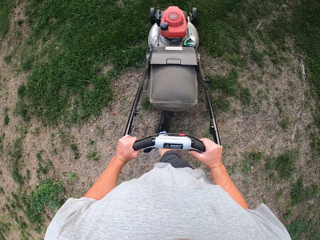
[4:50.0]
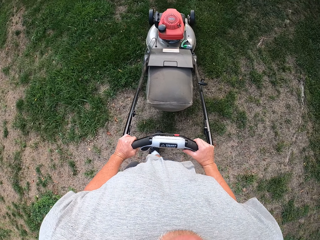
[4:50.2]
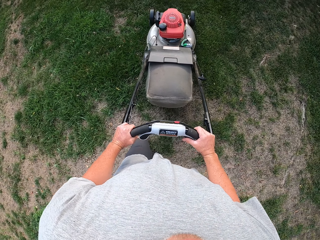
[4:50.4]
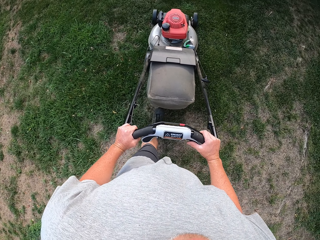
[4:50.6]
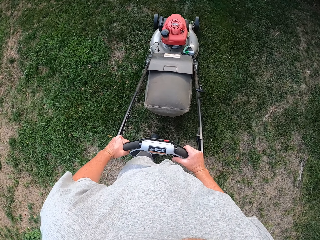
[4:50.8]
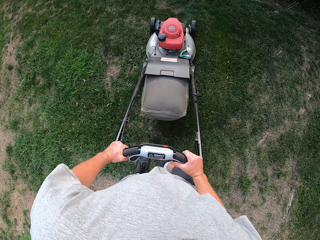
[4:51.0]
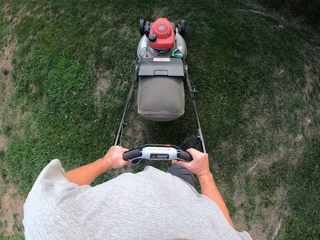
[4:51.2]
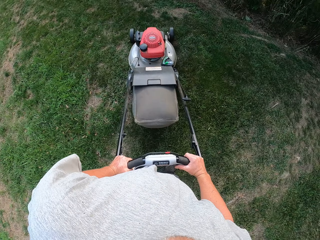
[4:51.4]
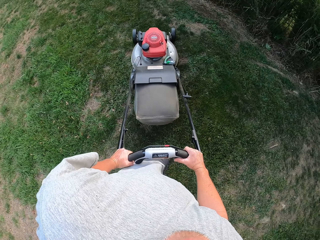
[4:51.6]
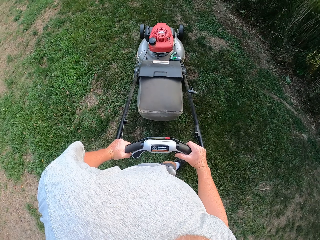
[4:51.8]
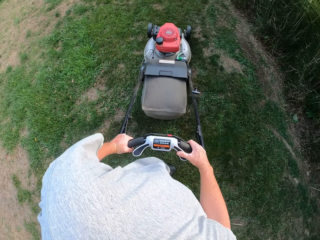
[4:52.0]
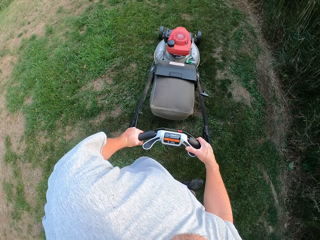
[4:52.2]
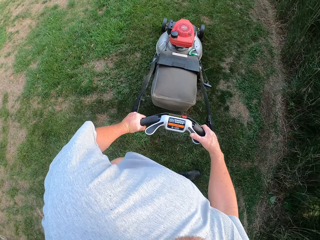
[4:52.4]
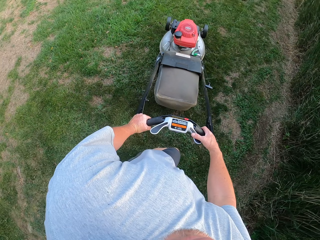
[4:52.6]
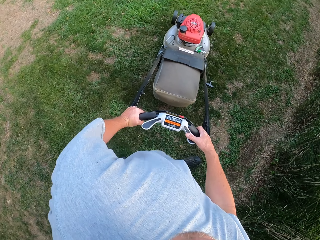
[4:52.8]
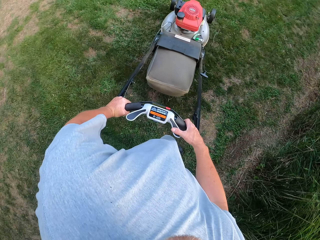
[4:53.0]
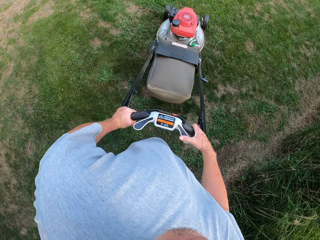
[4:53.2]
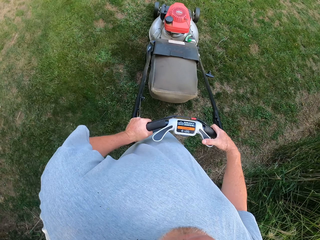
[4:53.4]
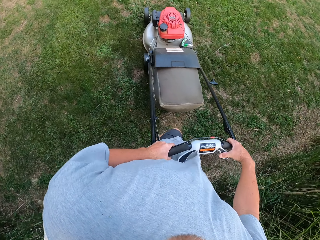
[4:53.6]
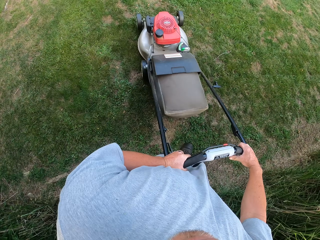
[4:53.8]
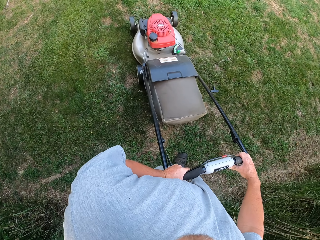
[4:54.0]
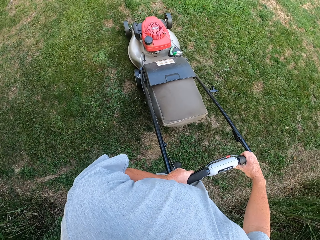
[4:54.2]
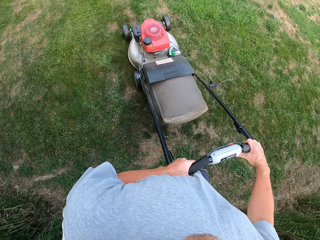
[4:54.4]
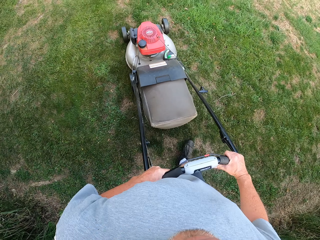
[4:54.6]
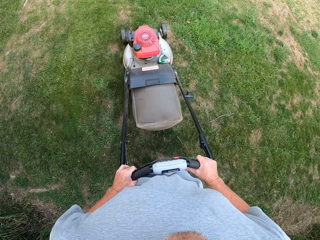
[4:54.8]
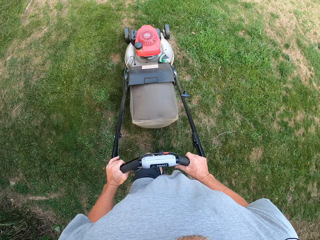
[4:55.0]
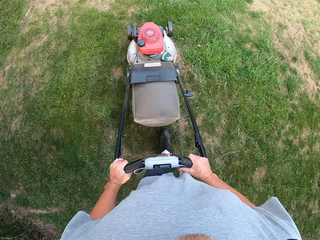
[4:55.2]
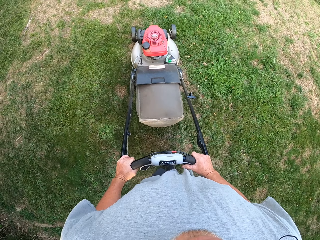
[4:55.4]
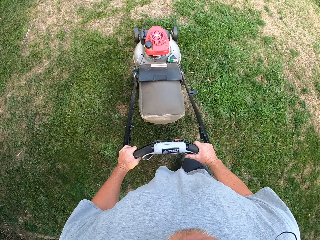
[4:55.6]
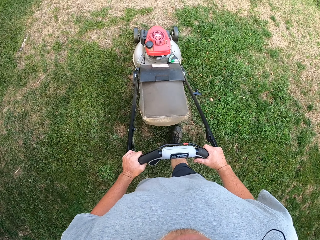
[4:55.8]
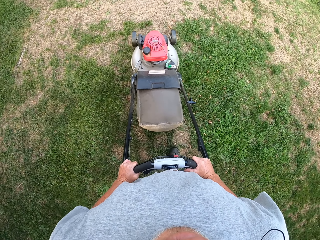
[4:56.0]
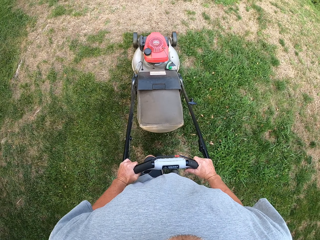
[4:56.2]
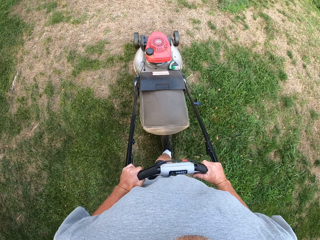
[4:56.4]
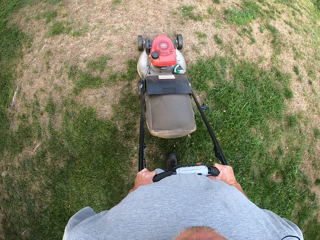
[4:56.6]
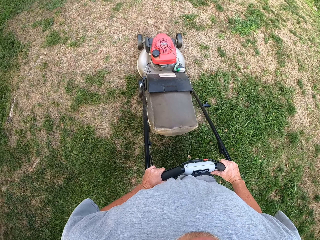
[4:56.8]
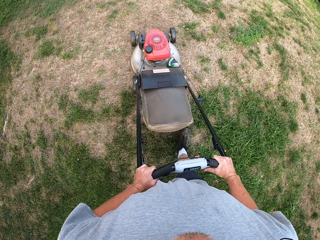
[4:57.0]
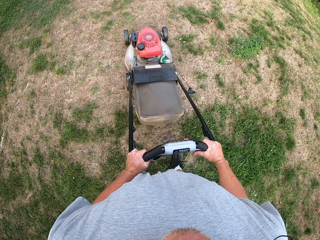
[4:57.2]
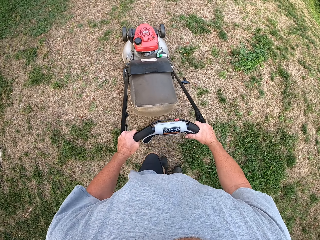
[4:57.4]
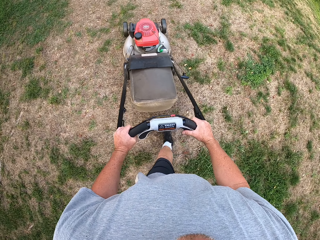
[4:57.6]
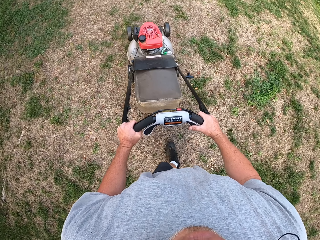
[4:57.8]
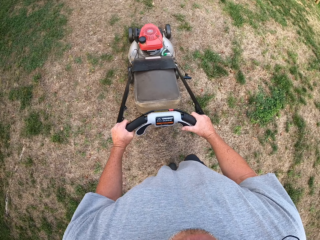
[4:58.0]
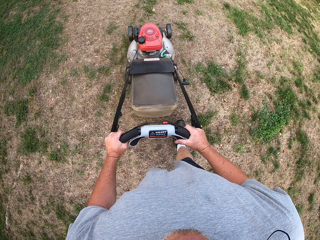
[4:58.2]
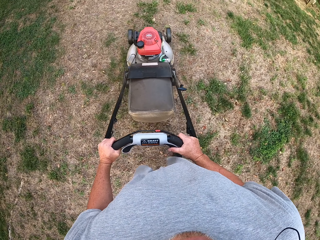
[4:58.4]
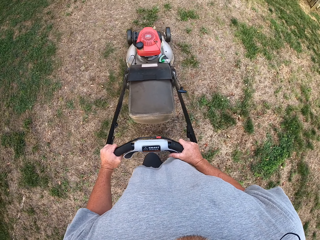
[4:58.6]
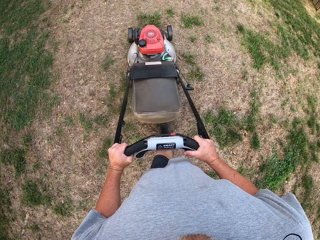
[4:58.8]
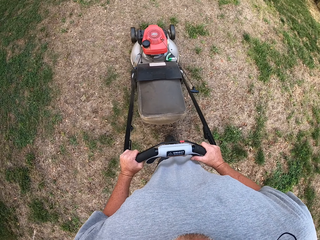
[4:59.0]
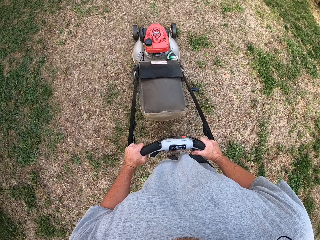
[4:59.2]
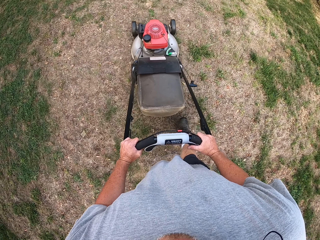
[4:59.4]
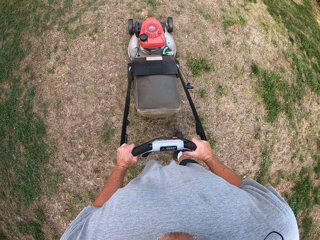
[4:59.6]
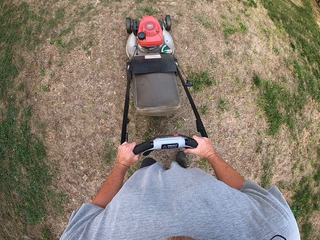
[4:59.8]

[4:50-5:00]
The camera wearer turns around. They mow the lawn with a lawnmower.

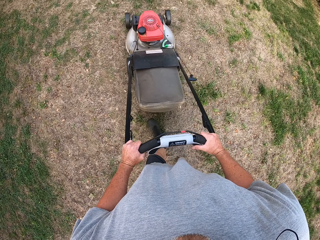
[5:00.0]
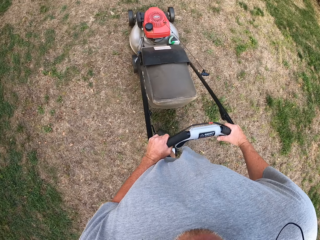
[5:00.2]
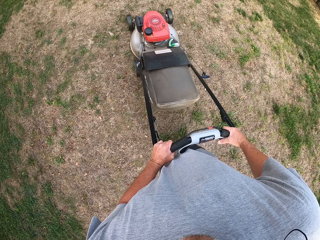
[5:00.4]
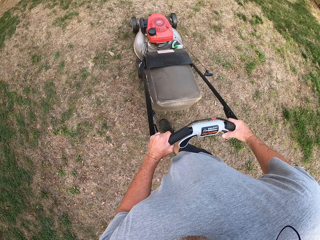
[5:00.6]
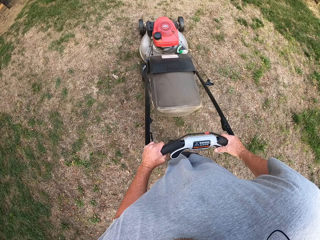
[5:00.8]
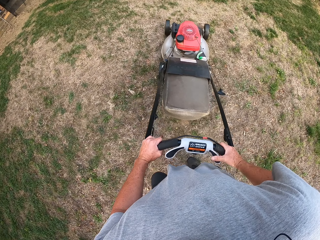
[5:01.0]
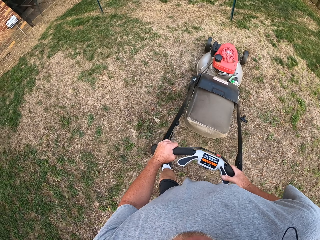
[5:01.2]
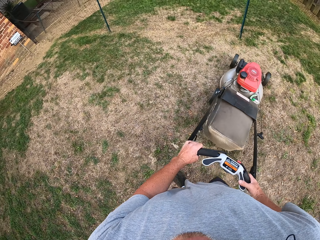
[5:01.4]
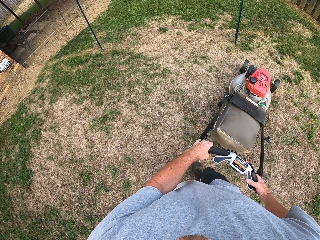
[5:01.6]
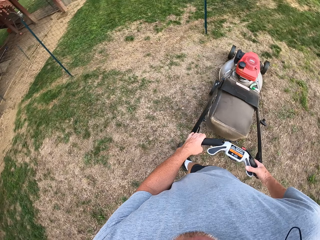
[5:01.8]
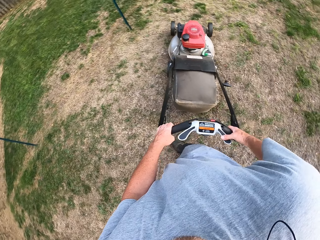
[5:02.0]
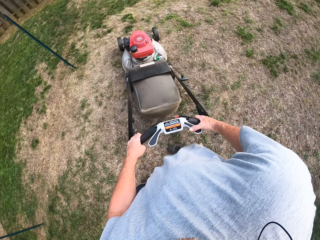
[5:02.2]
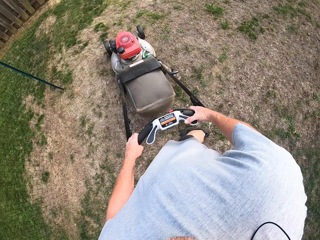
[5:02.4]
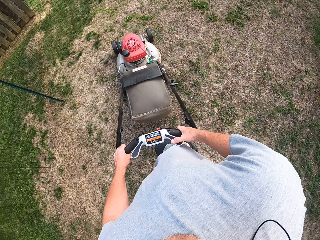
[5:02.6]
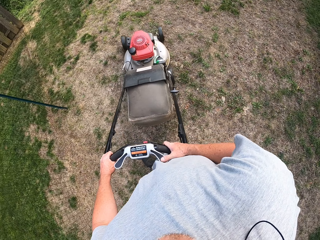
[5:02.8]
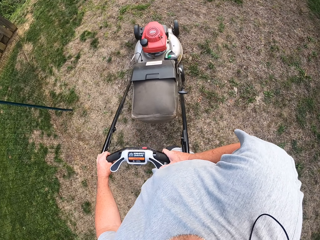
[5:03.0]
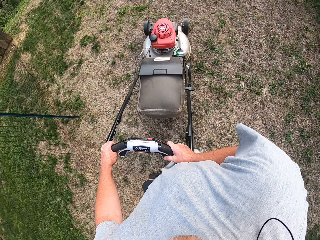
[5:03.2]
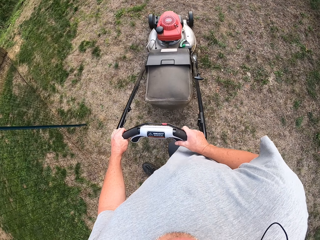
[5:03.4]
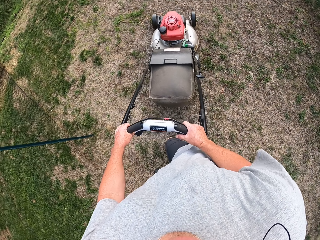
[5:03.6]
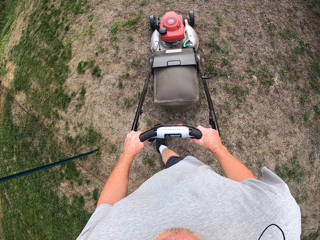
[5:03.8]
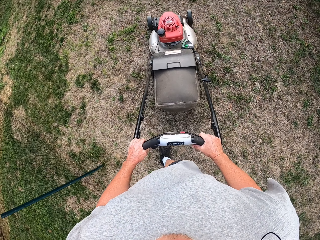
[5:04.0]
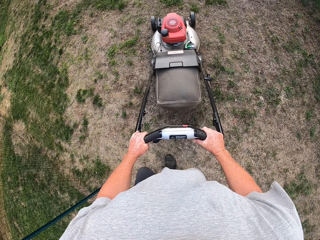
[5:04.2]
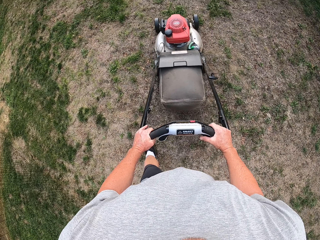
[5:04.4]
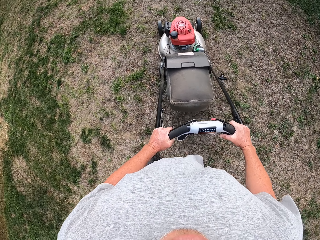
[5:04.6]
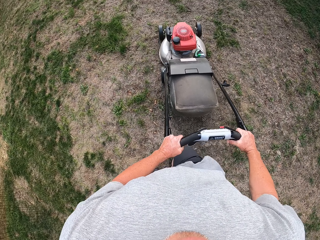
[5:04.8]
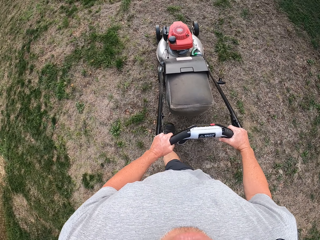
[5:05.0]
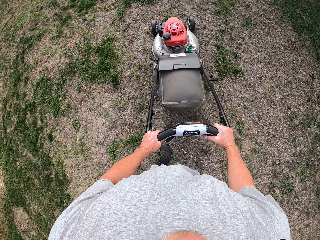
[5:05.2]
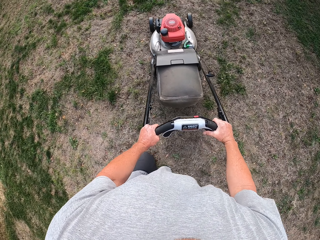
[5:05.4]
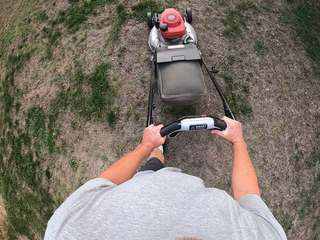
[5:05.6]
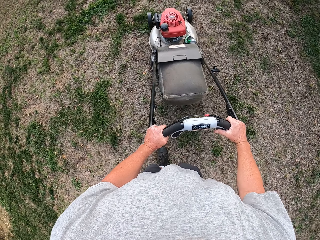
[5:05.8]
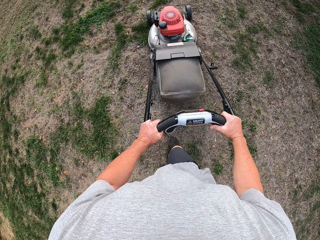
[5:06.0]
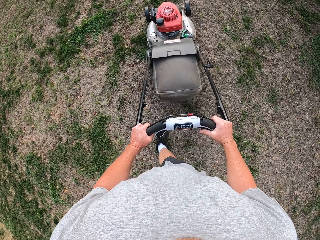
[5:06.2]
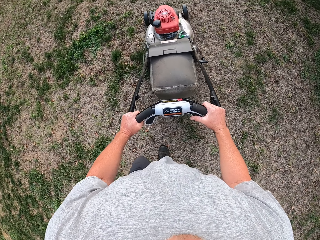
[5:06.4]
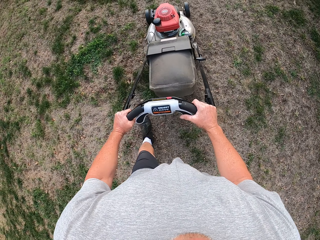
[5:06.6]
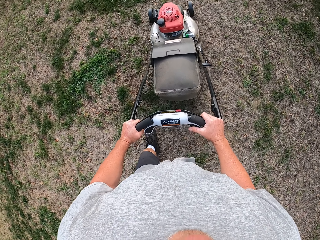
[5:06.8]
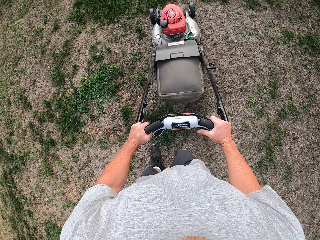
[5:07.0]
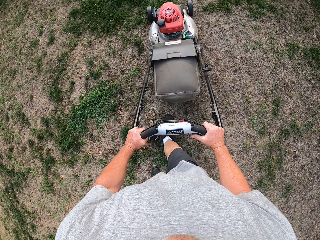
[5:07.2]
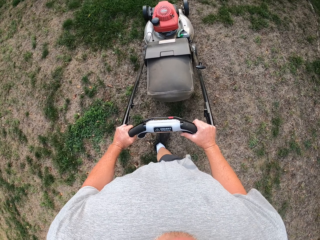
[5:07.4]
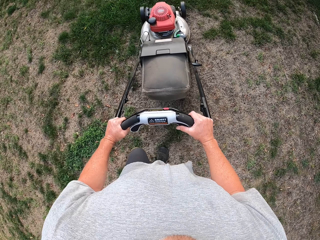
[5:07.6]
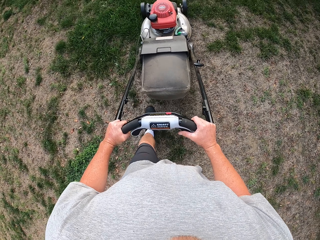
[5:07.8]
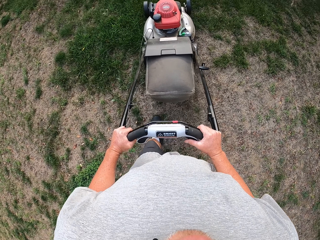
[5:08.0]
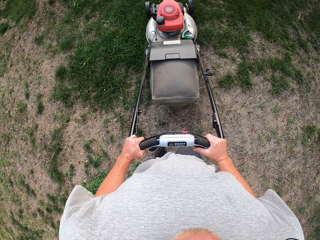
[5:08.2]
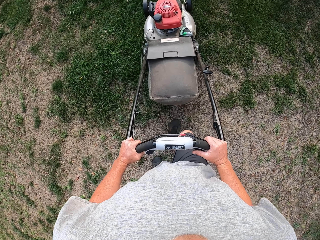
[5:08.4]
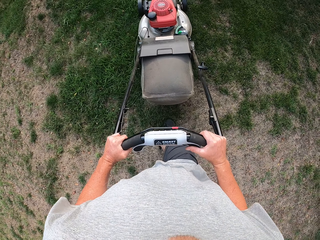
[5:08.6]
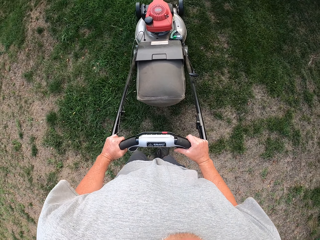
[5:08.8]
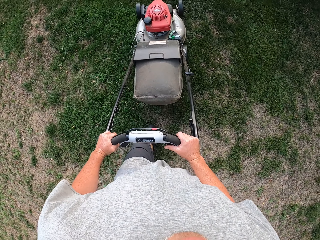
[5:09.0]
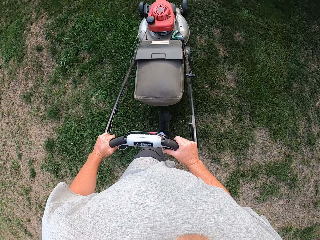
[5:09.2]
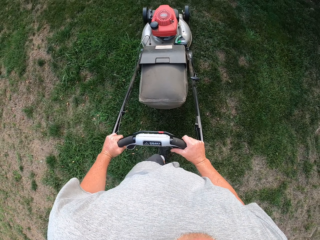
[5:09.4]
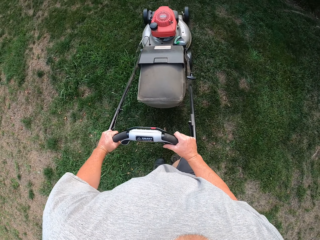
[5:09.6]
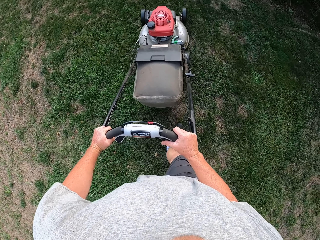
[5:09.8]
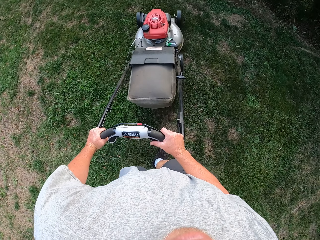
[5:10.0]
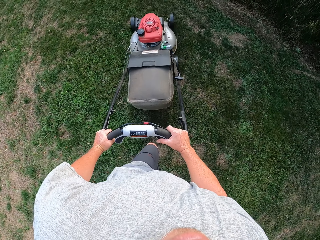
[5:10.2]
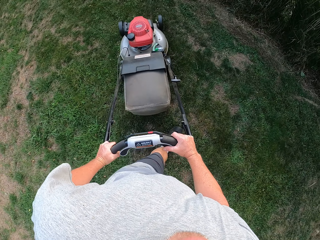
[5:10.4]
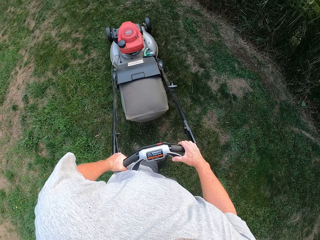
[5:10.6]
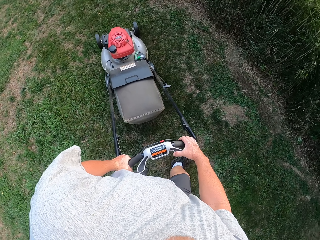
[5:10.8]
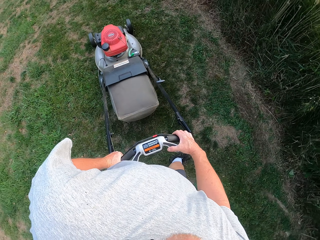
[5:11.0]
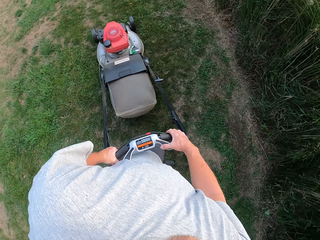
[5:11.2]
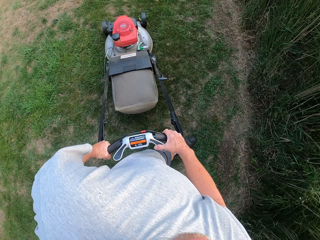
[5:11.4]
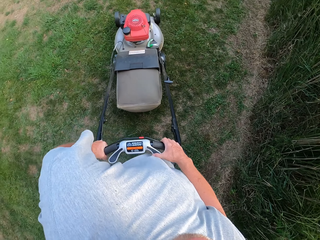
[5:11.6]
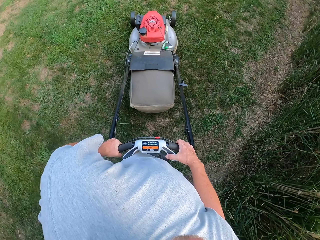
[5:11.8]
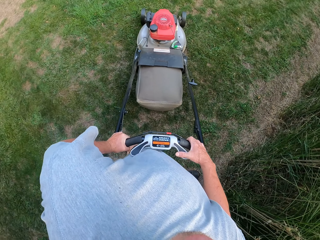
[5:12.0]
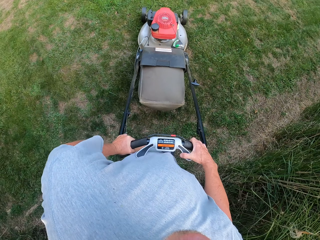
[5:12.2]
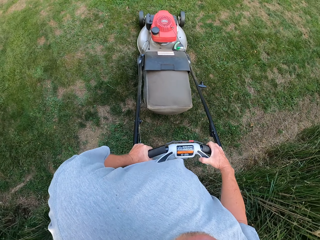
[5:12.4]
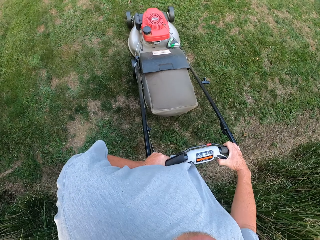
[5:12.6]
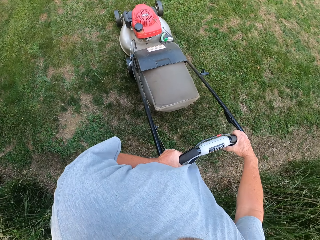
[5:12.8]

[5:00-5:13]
The camera wearer turns around. They mow the lawn with a lawnmower. They turn around.
